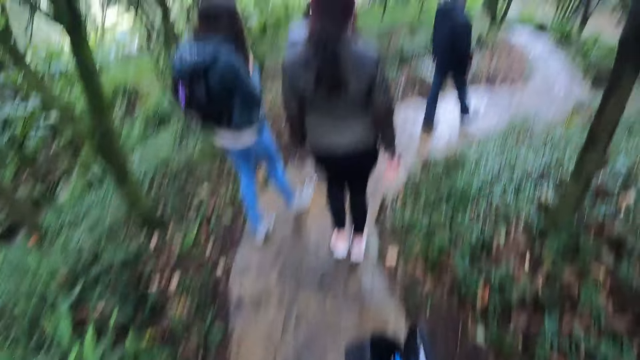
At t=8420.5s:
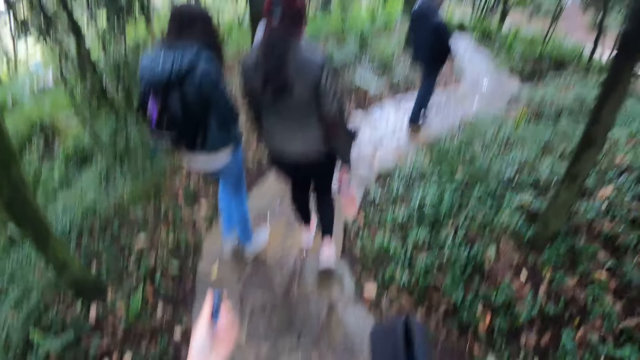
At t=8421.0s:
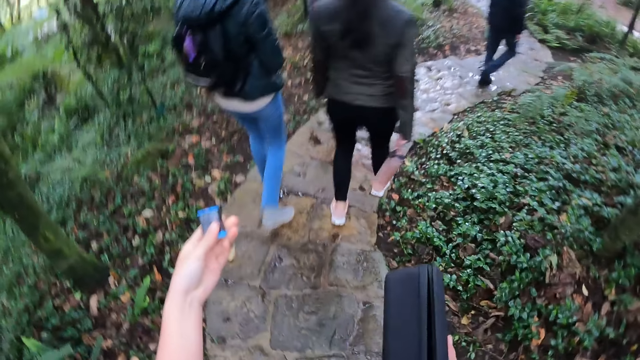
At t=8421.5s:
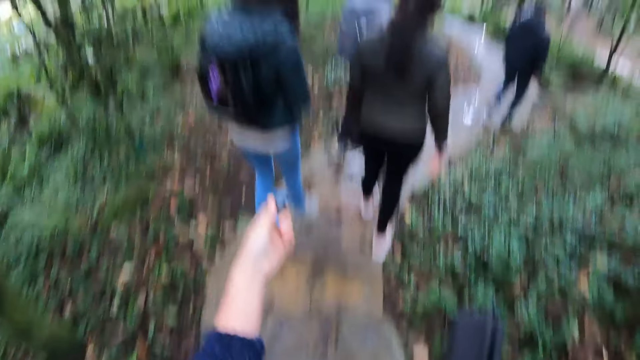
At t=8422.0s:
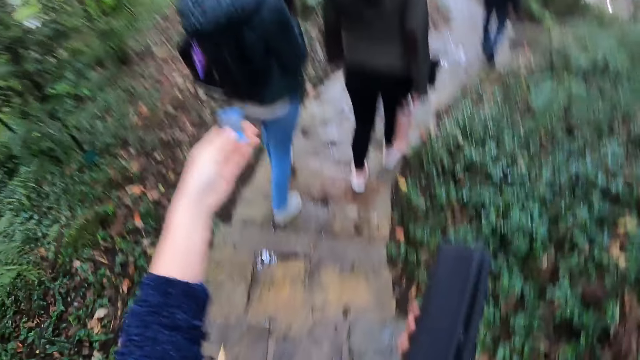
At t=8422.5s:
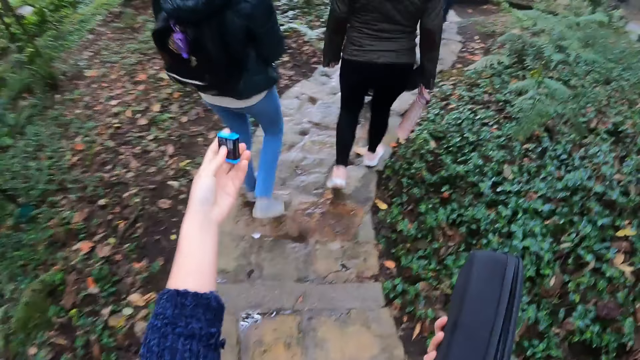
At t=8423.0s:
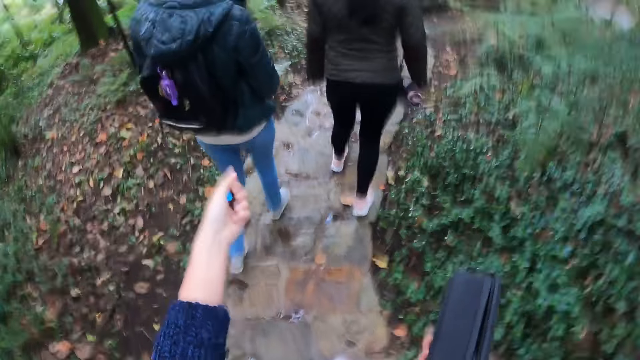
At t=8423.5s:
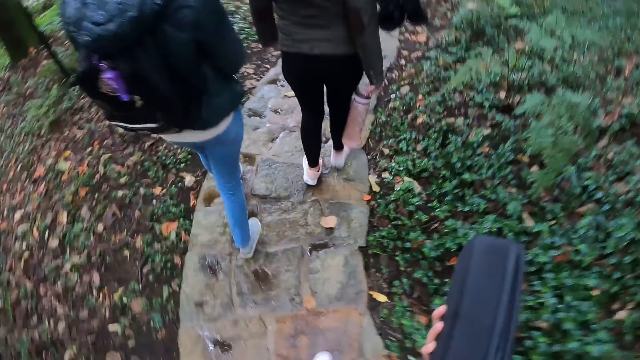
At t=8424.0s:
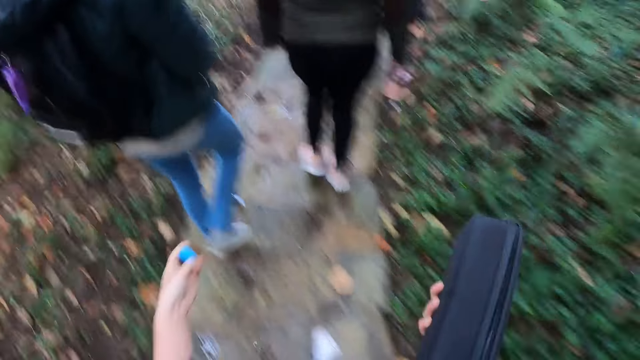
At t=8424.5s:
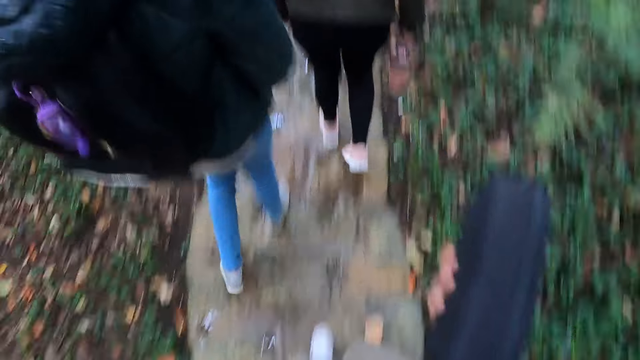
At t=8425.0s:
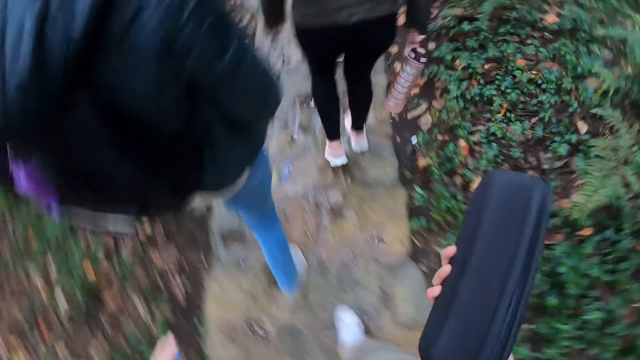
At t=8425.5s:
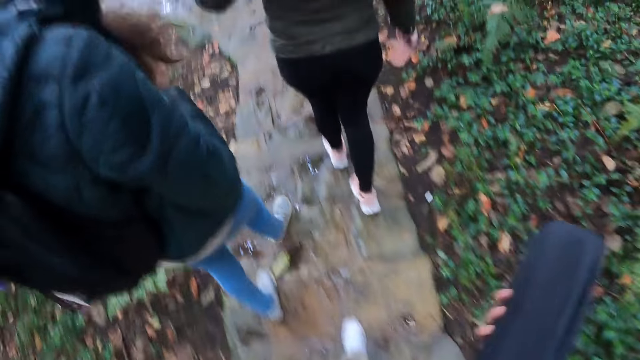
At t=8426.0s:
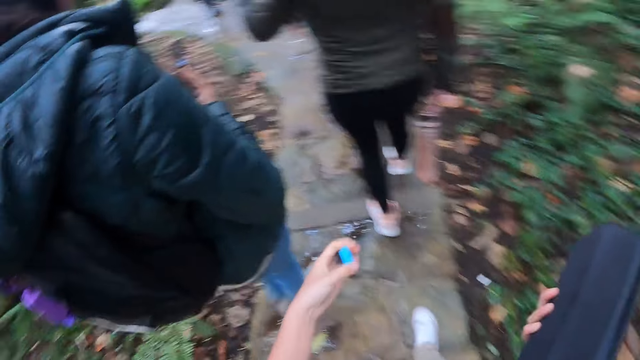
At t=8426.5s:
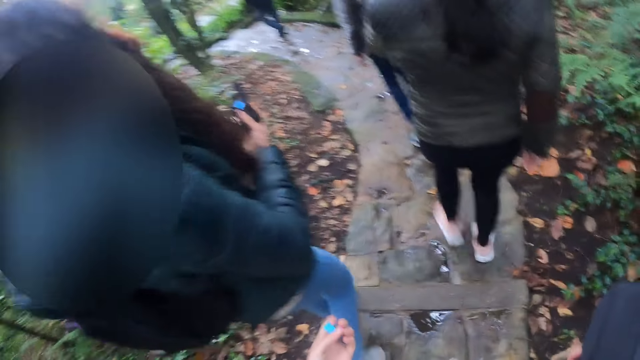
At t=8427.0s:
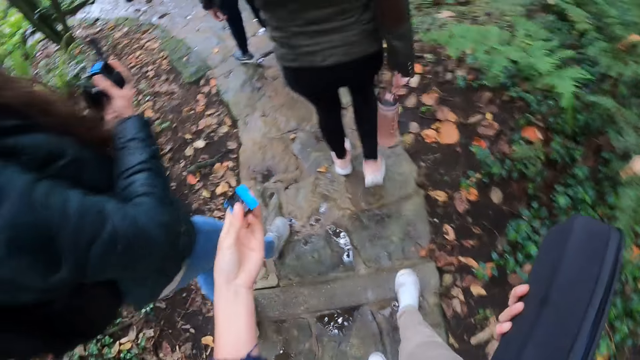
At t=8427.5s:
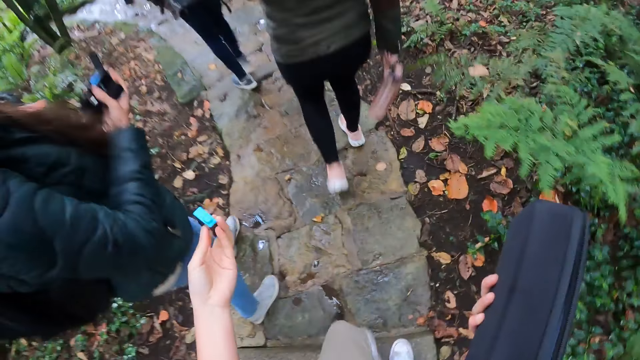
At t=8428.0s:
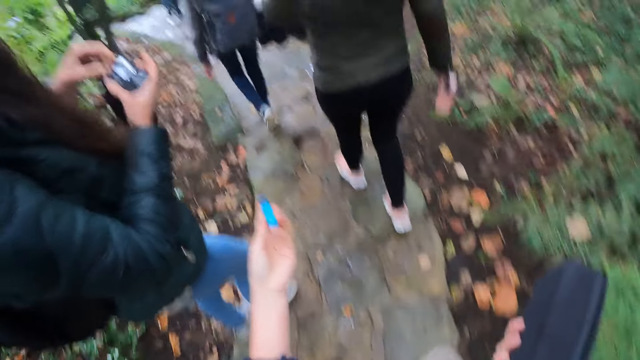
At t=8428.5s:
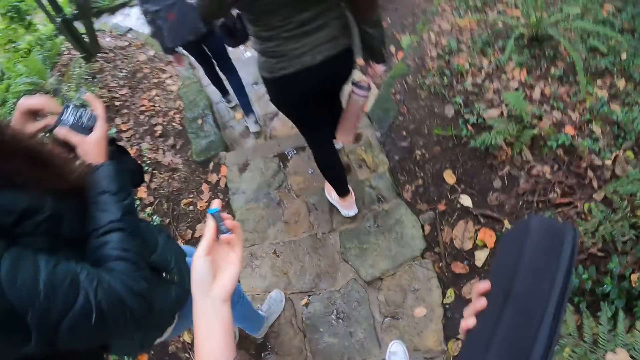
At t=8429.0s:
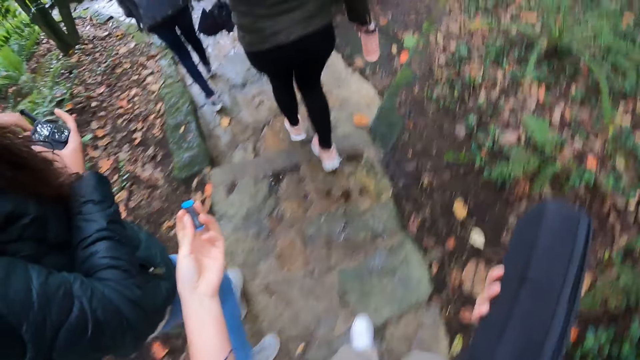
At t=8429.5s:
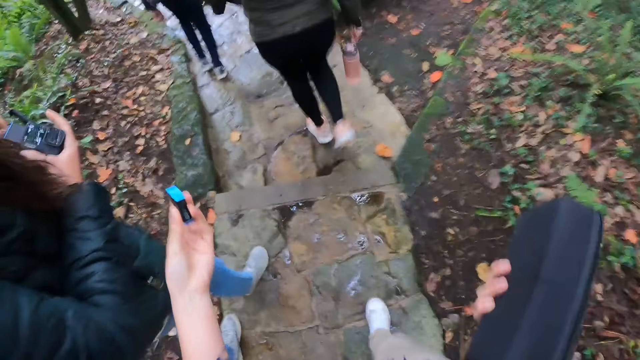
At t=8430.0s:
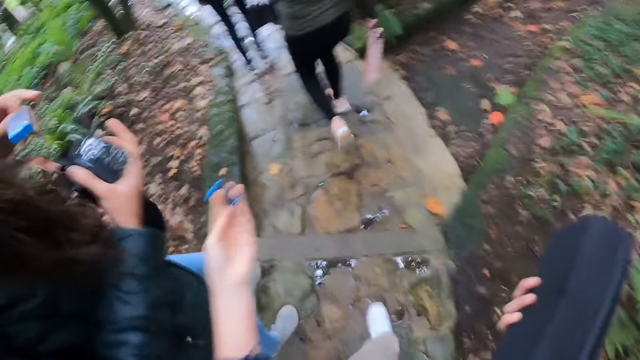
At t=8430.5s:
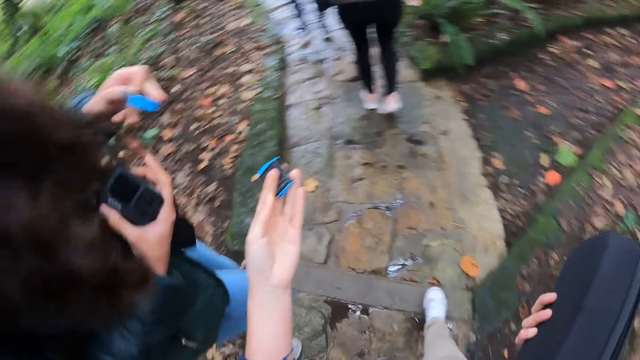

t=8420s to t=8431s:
Three women walk on the sidewalk. A man walks on the sidewalk. A woman holds a head mount camera in her right hand. The woman removes a camera battery from the head mount camera in her right hand with her left hand.

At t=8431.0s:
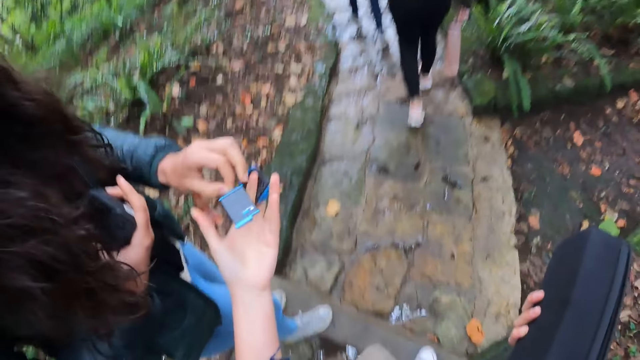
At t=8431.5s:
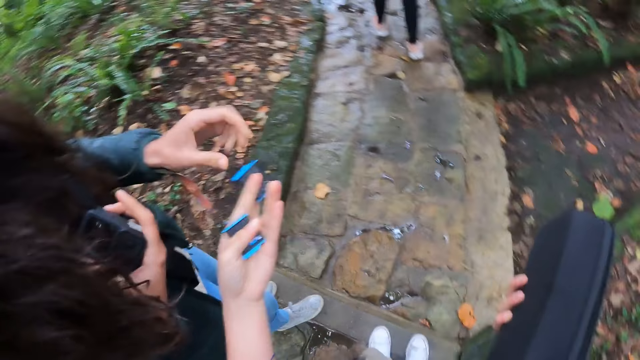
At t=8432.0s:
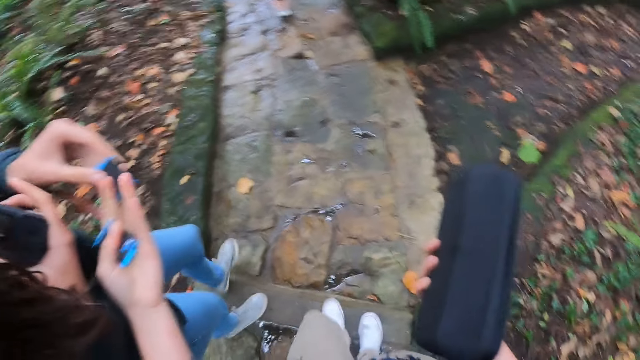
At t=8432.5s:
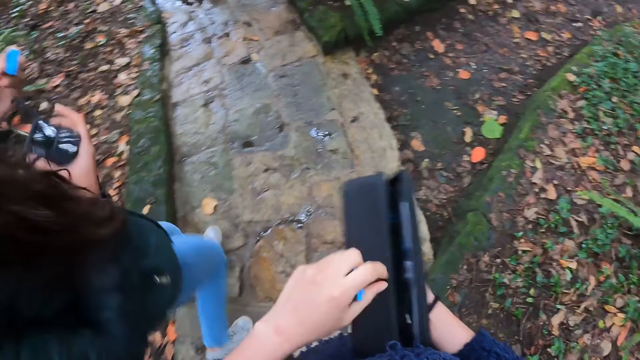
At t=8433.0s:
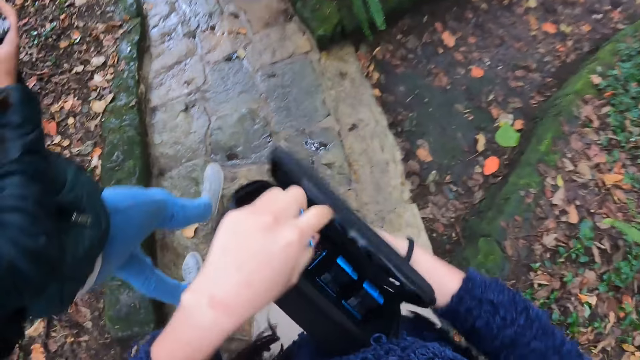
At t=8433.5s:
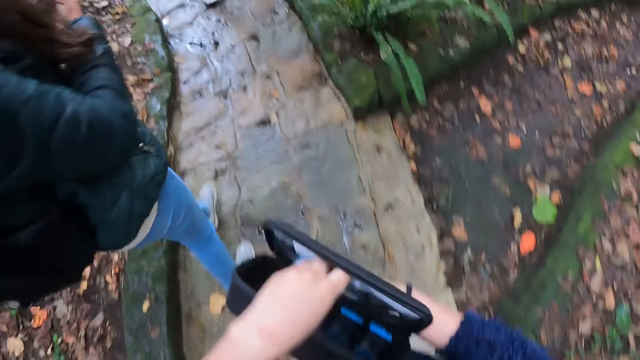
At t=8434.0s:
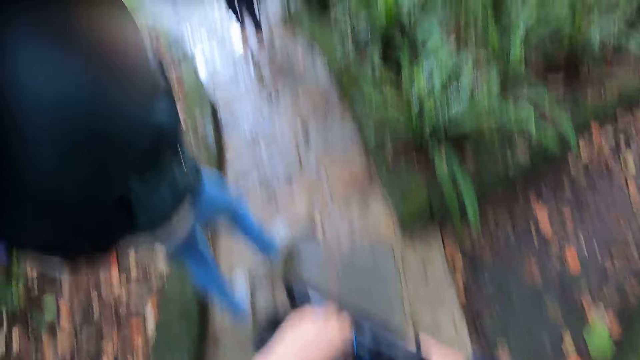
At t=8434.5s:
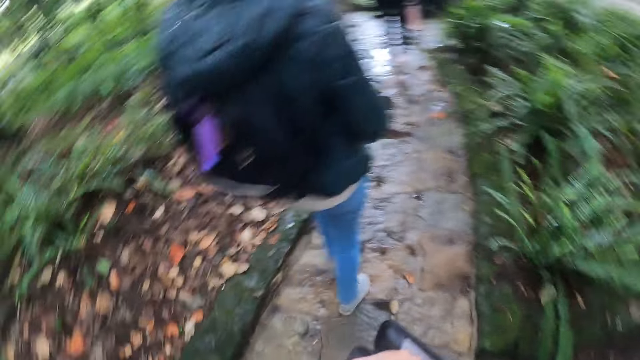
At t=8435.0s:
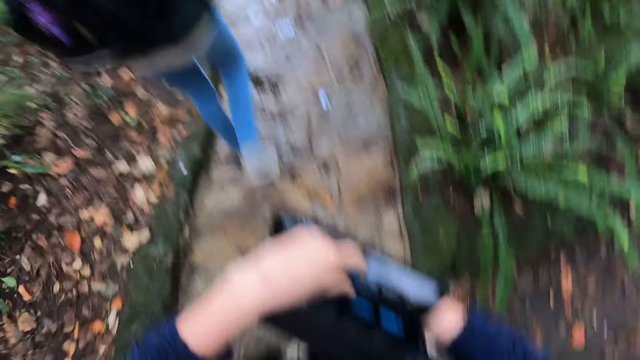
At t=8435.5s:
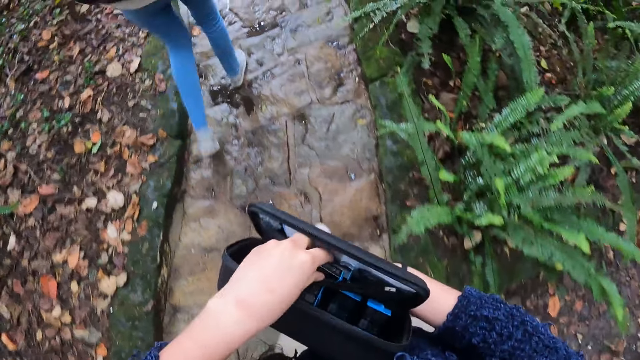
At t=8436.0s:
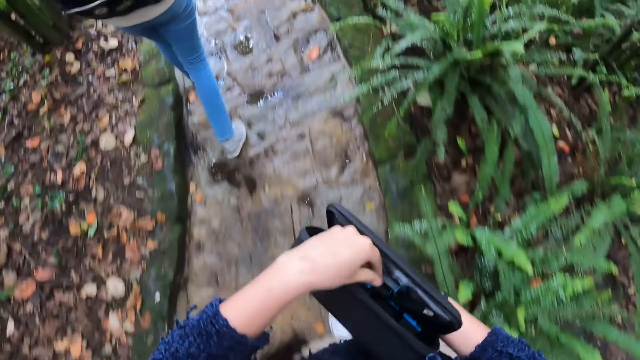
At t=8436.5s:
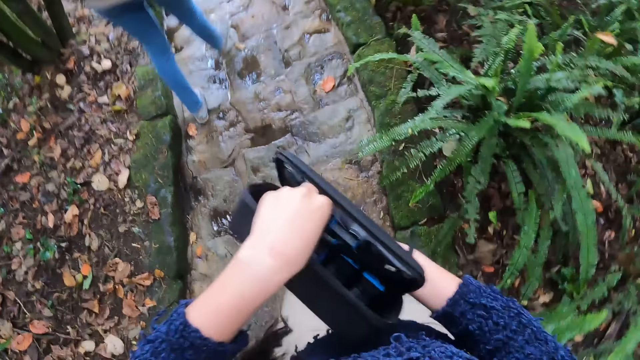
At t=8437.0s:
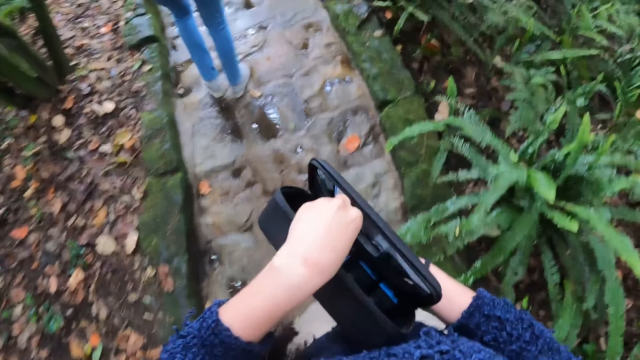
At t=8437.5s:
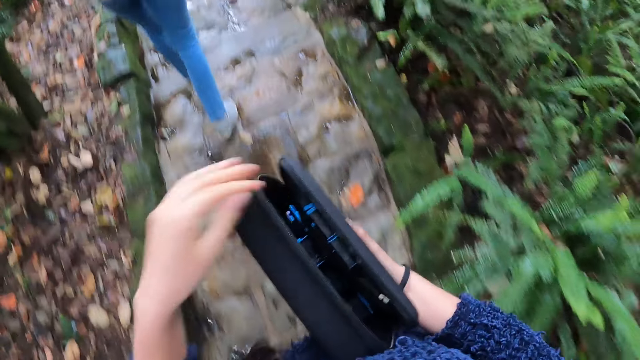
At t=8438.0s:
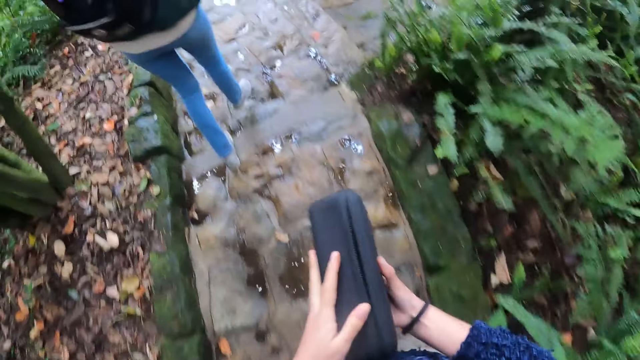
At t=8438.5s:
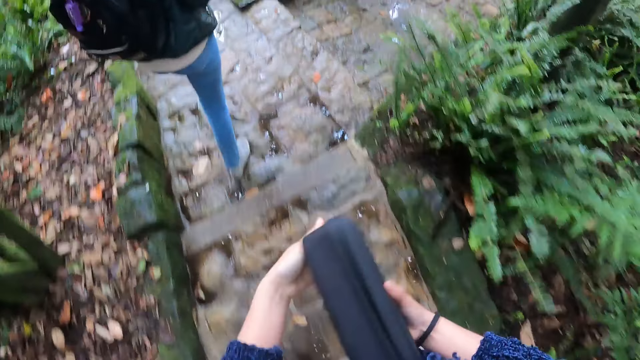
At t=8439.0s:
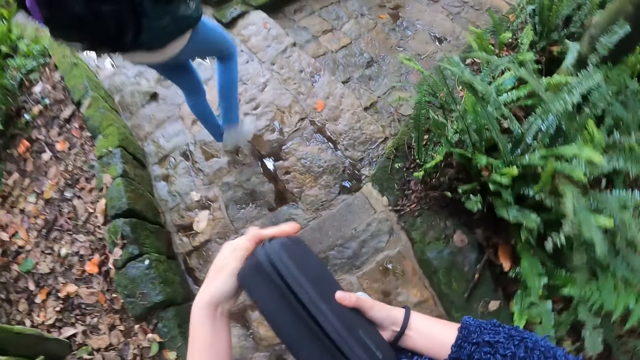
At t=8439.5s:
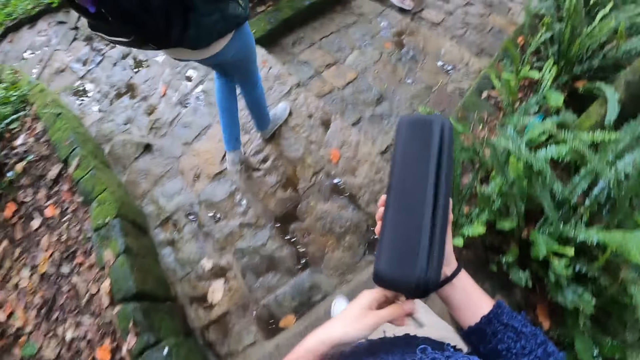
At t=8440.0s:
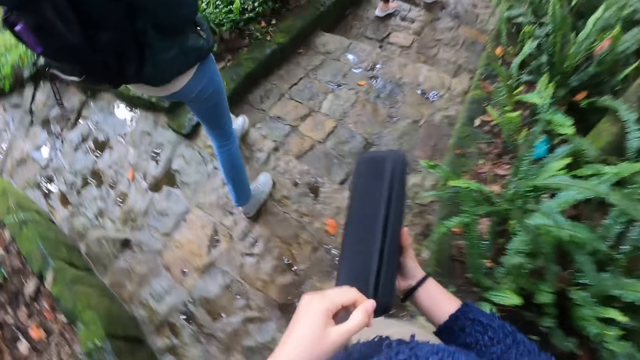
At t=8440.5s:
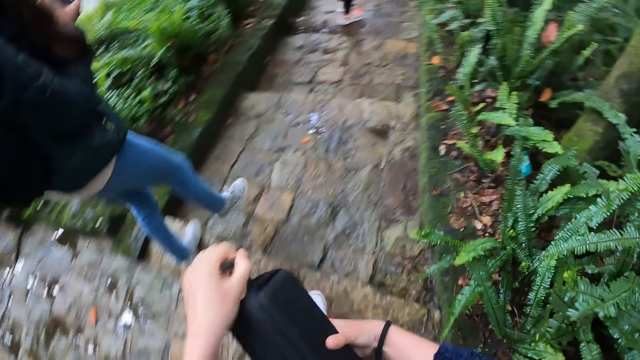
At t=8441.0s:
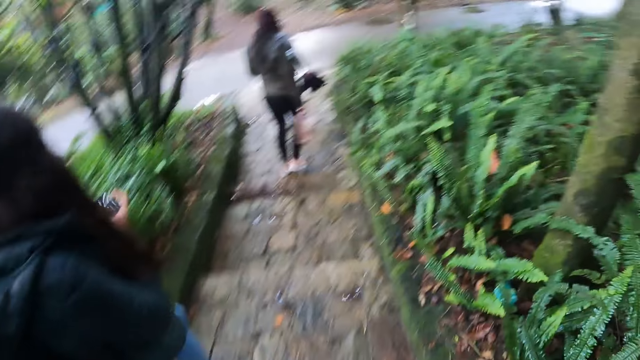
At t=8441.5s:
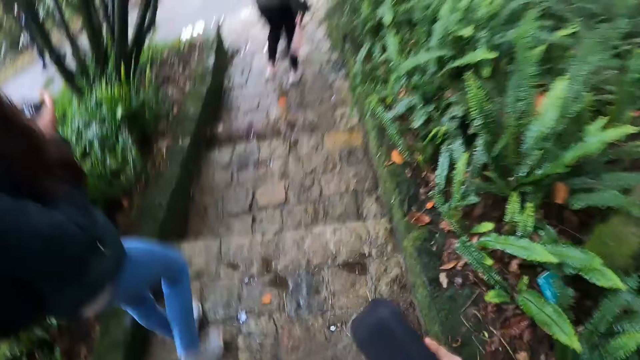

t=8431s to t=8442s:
A woman places the camera battery in her left hand into the left hand of the camera wearer. The woman picks up the battery from the left hand of the camera wearer with her left hand. The woman walks down the stone pathway along with the camera wearer. The camera wearer places a battery in her left hand into the purse in her right hand. She closes the purse in her right hand. She touches the purse in her left hand with her right hand. She walks on the sidewalk. She zips the zipper of the purse in her right hand with her left hand. Another woman walks down the stone pathway. The first woman walks down a staircase to a pavement.
